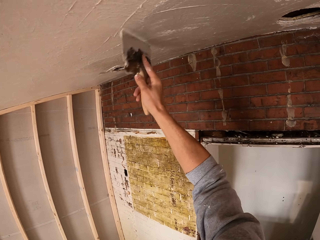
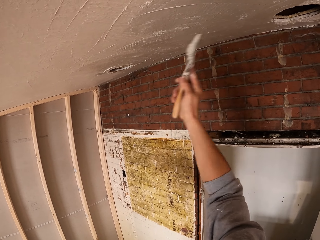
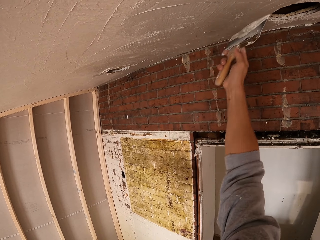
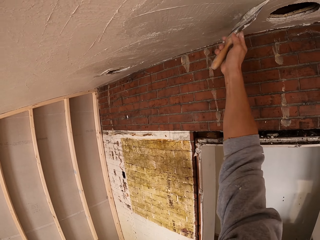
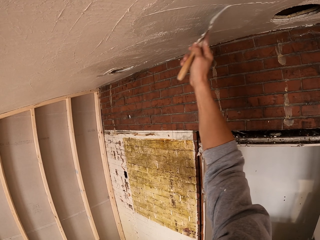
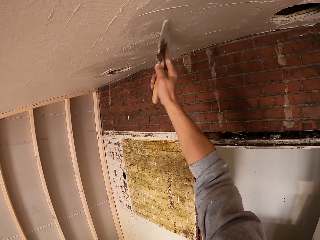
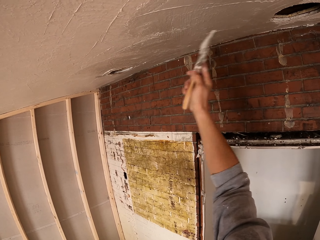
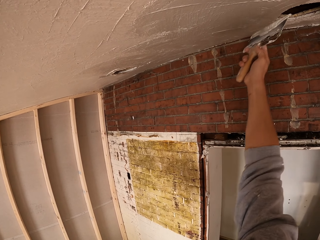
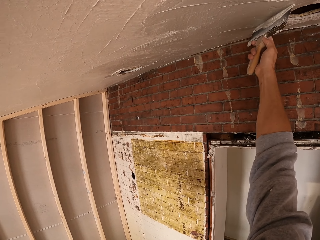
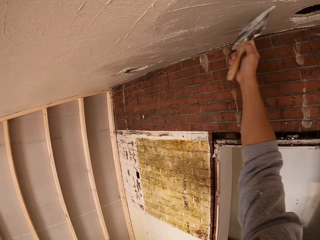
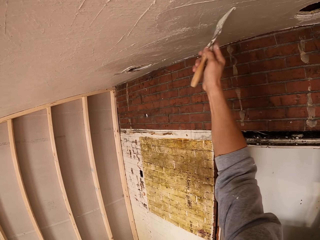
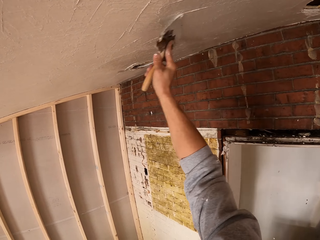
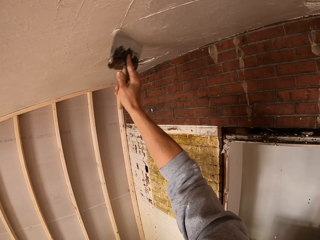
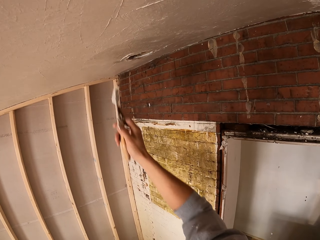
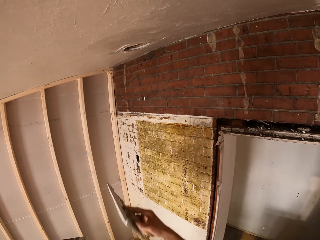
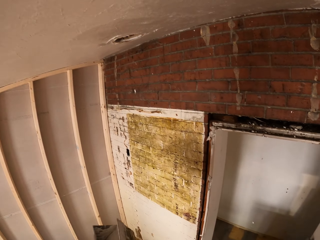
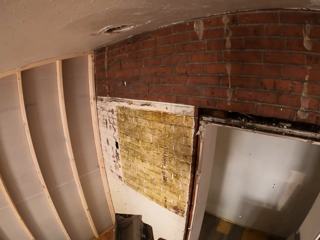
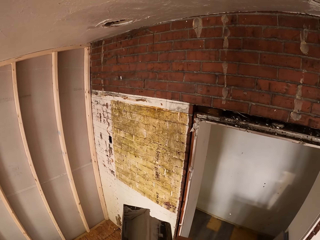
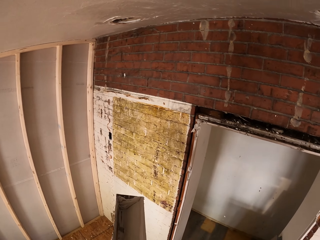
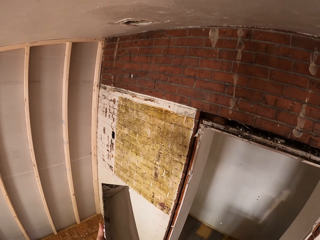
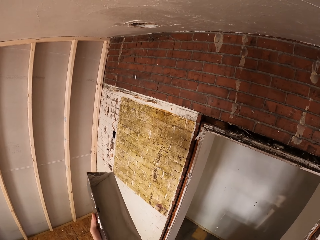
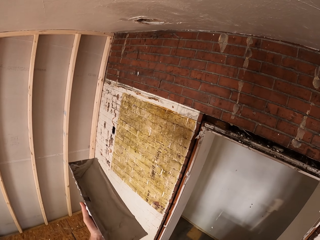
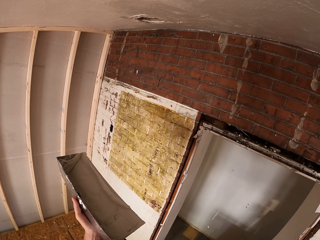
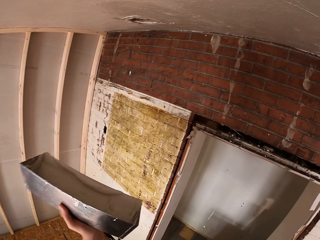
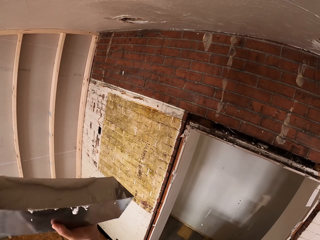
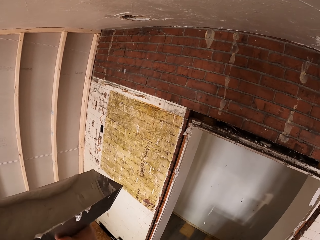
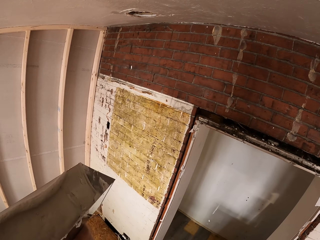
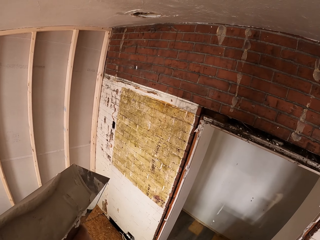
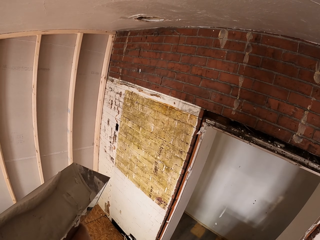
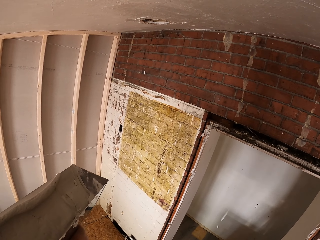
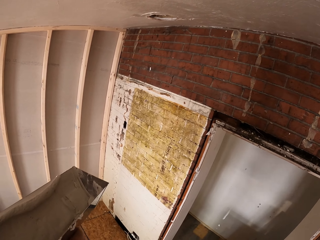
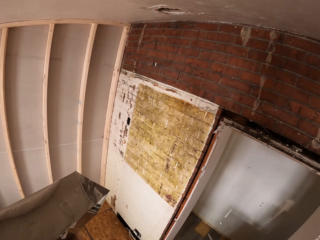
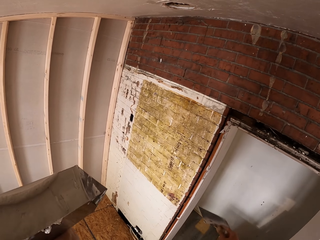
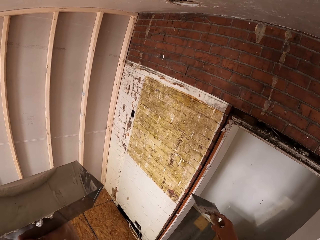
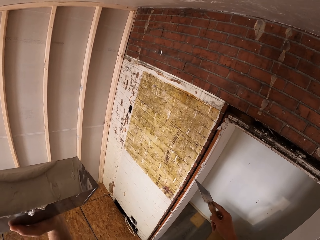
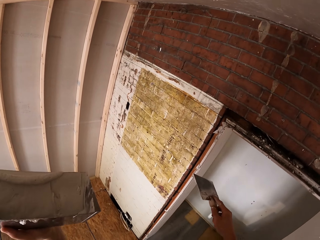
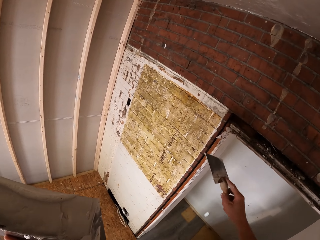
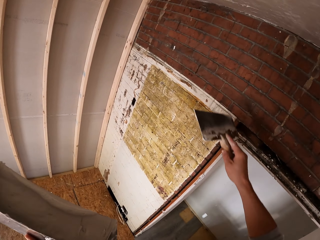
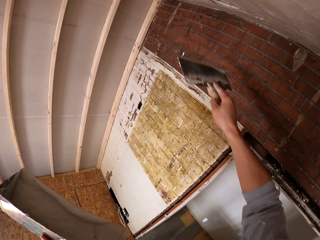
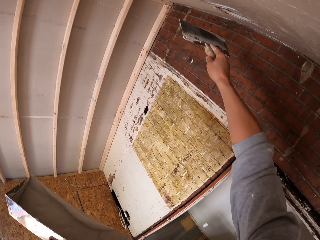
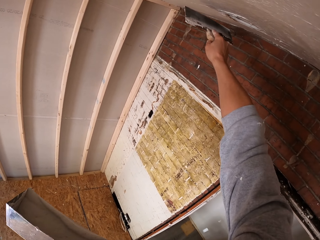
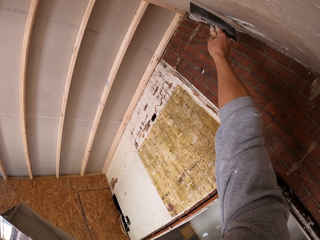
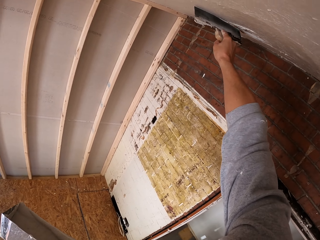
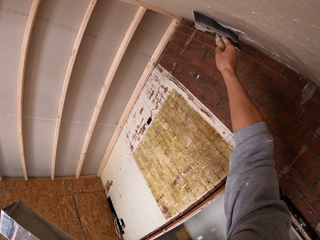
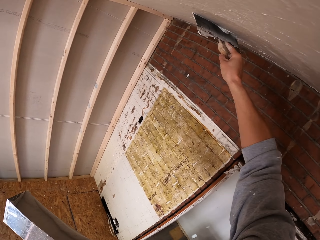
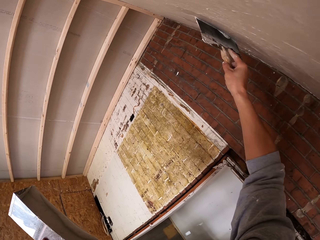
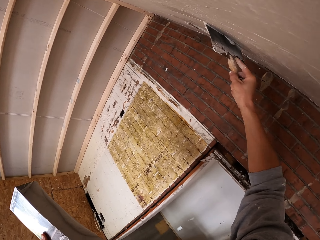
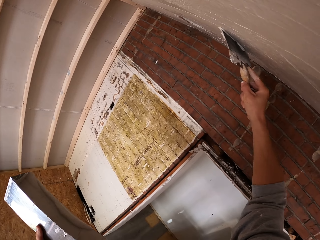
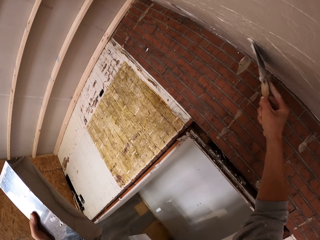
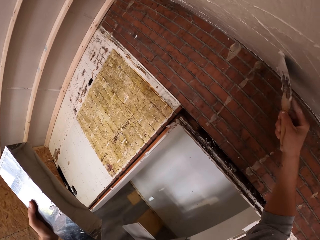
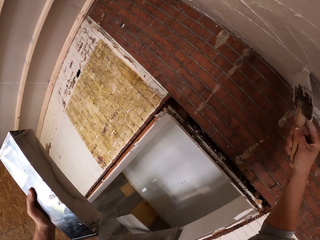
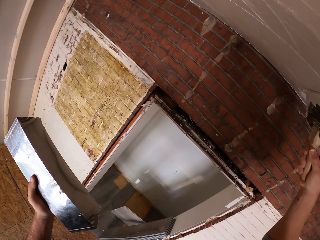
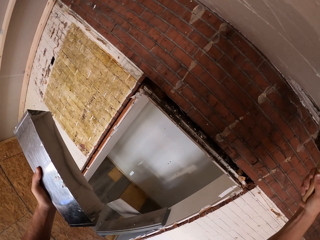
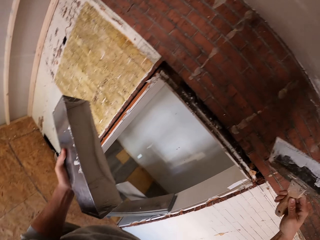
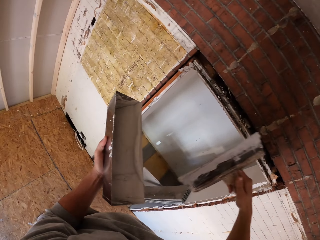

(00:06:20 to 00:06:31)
The camera wearer applies putty on the ceiling with a putty knife. They lift up the putty container. They apply putty on the ceiling with the putty knife.

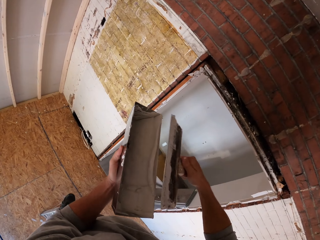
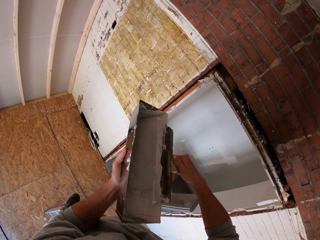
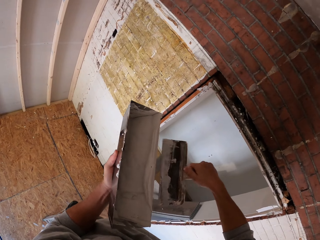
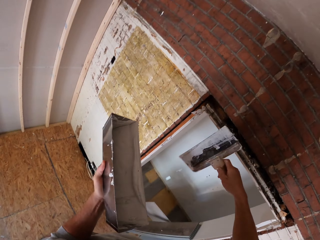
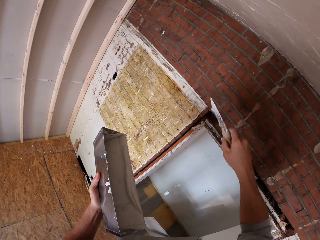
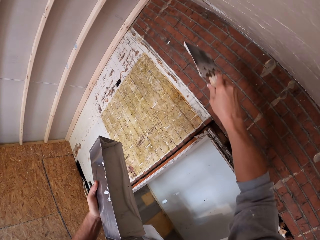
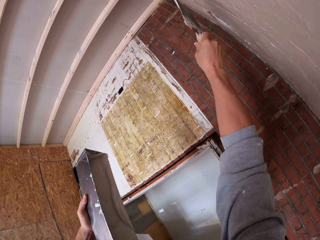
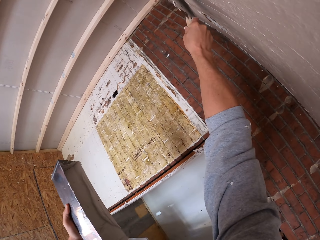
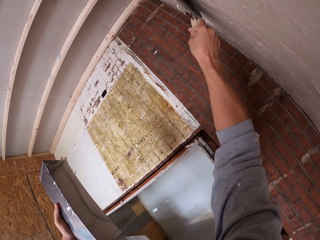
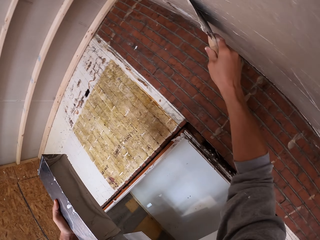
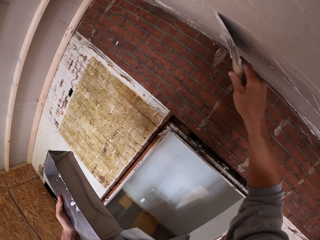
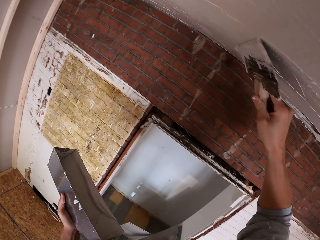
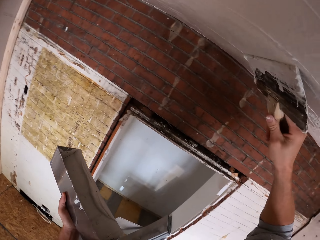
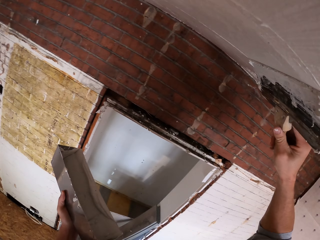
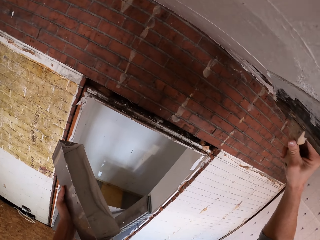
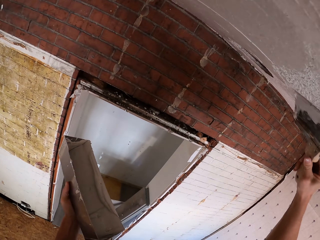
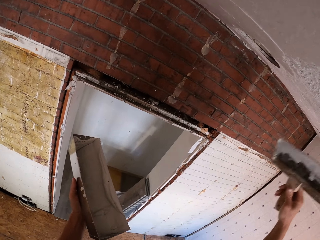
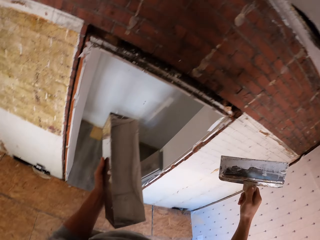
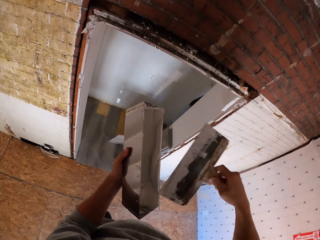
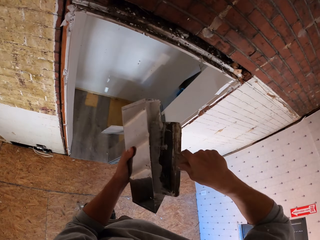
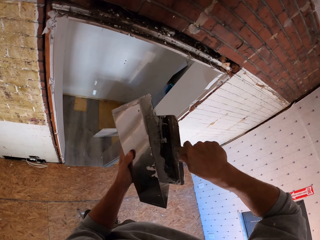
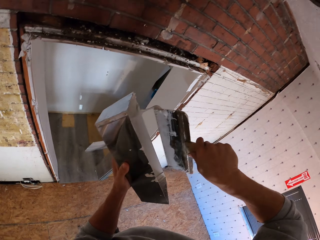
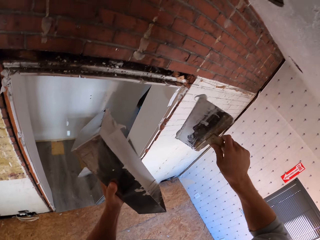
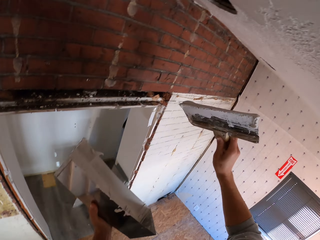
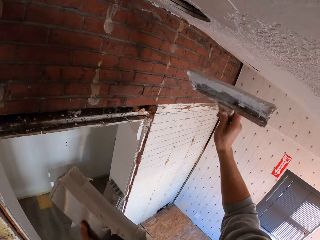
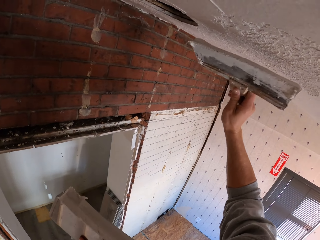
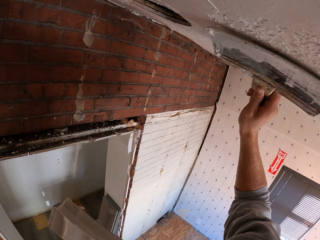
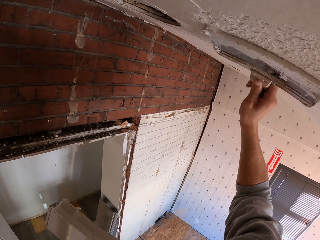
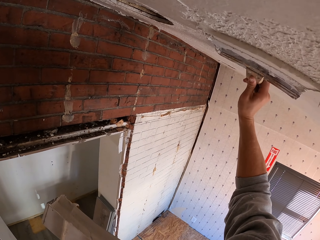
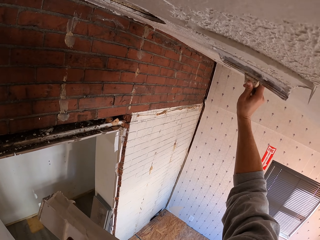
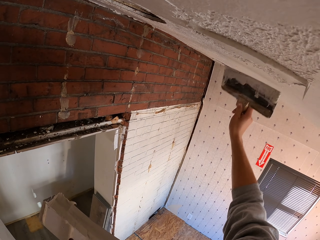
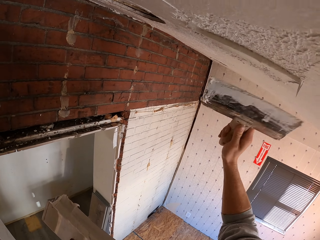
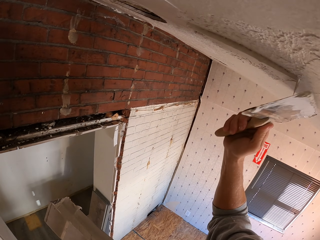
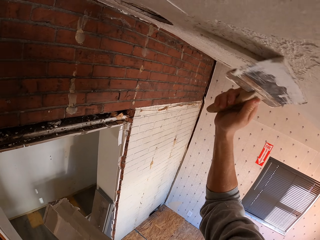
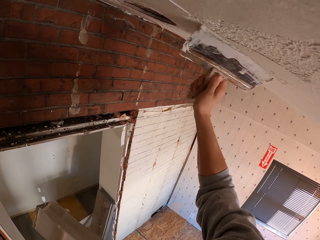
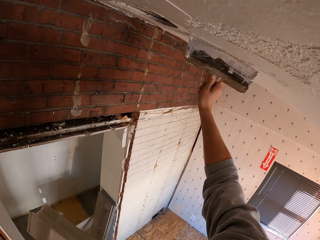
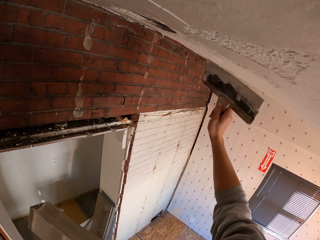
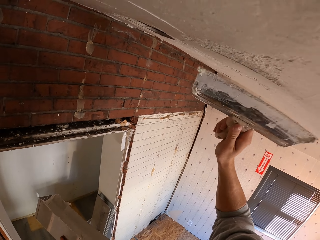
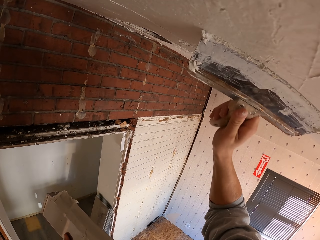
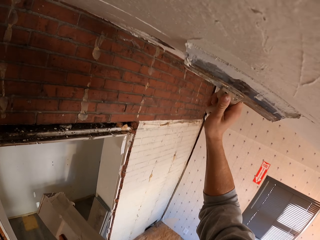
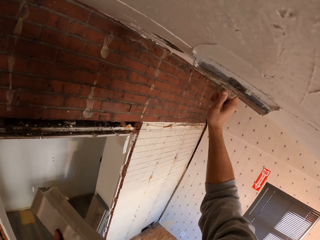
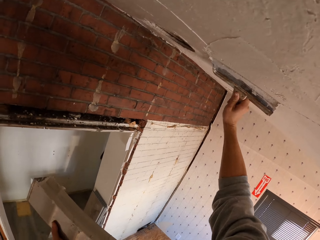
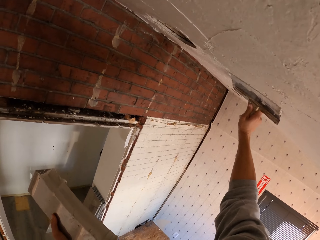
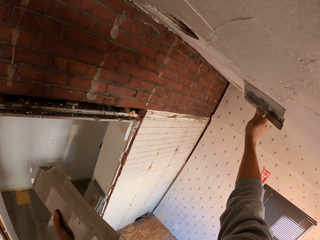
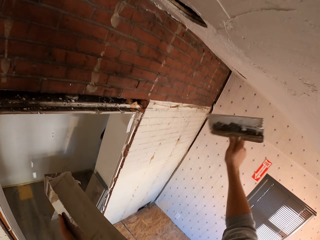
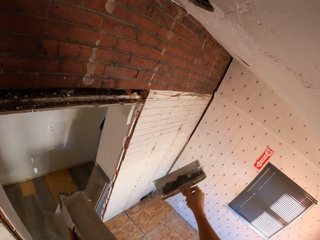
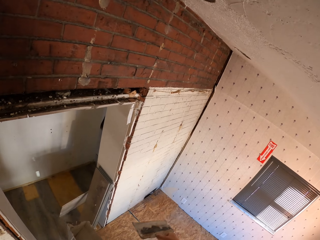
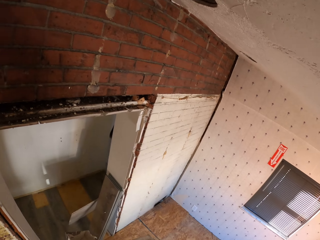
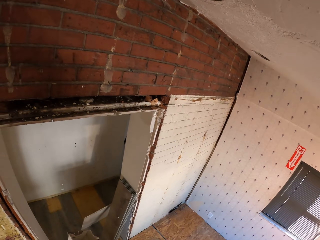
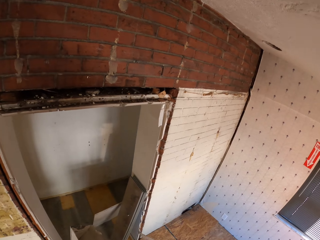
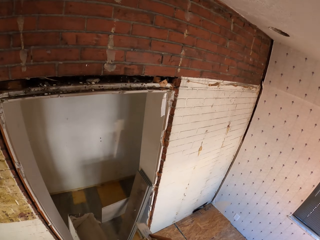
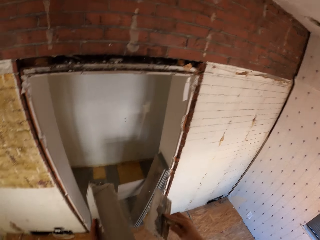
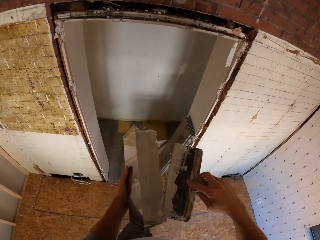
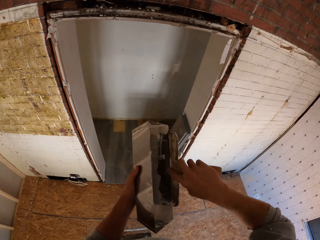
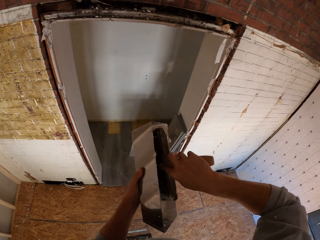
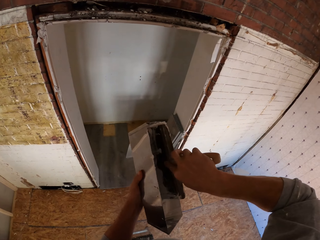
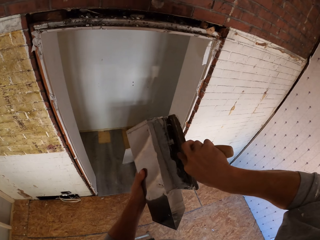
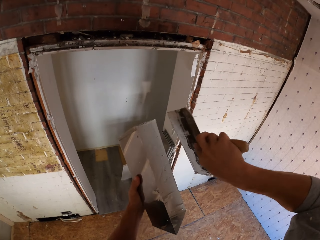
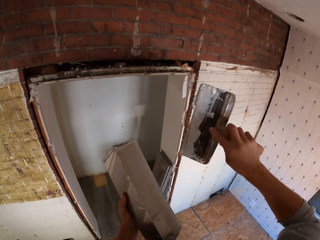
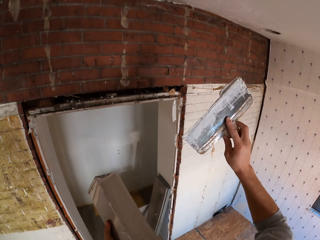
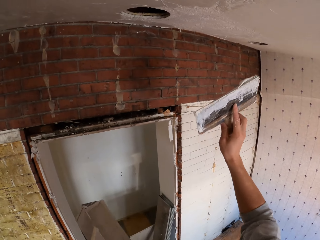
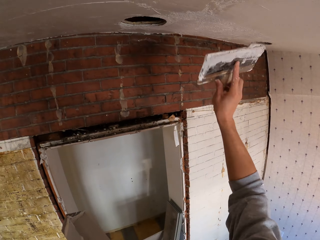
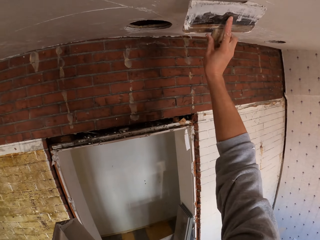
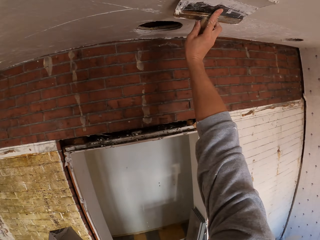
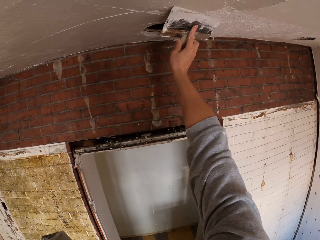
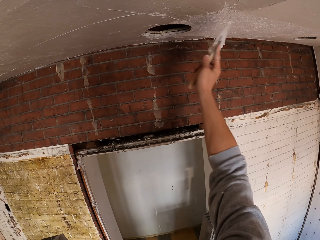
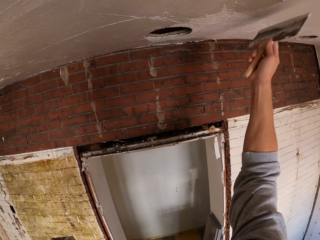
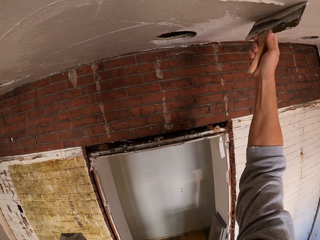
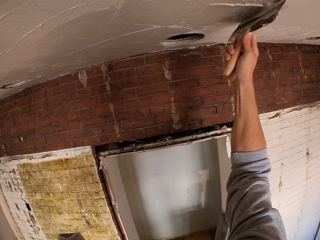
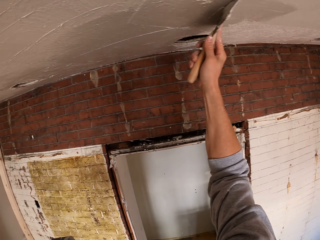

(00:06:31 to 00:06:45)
The camera wearer scoops putty with a putty knife in the container. They apply putty on the ceiling with the putty knife. They scoop putty with the putty knife in the container. They apply putty on the ceiling with the putty knife. They do it again. They scoop putty with the putty knife in the container.
